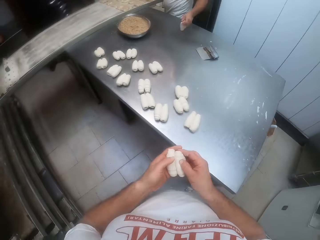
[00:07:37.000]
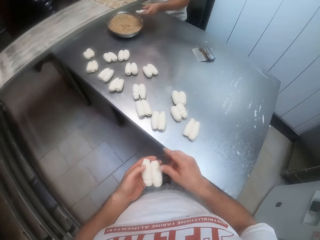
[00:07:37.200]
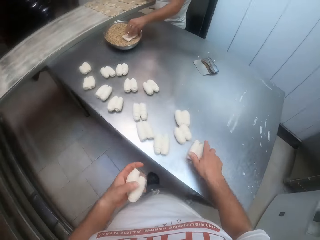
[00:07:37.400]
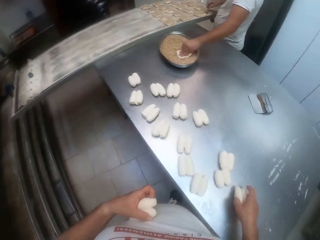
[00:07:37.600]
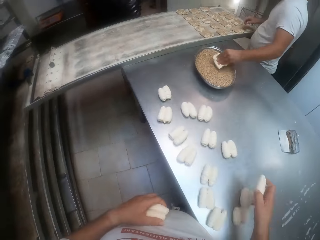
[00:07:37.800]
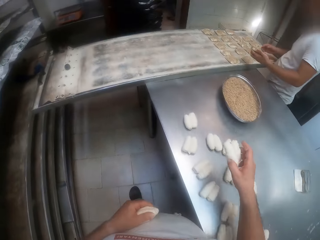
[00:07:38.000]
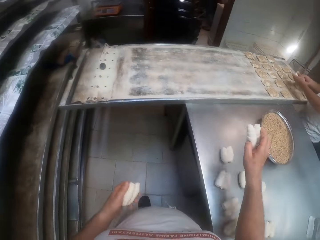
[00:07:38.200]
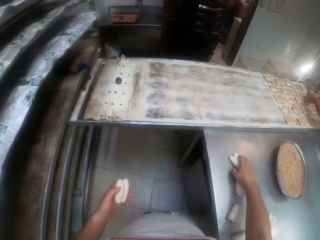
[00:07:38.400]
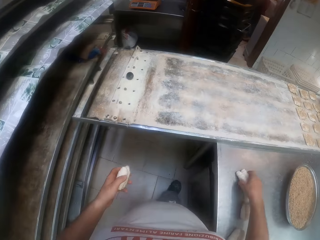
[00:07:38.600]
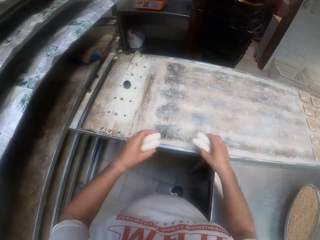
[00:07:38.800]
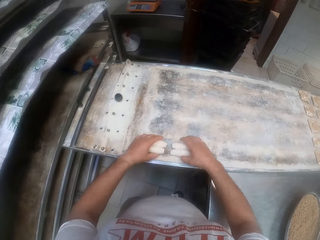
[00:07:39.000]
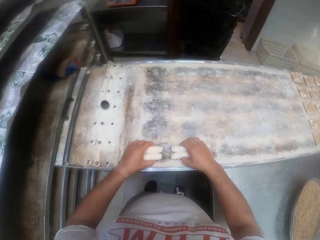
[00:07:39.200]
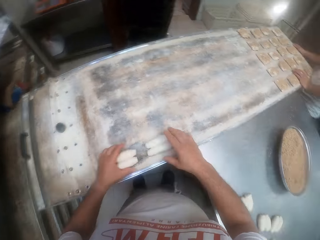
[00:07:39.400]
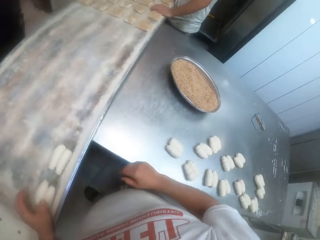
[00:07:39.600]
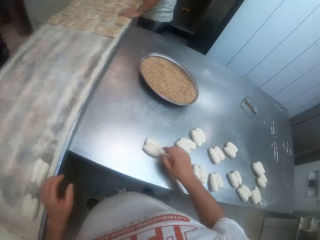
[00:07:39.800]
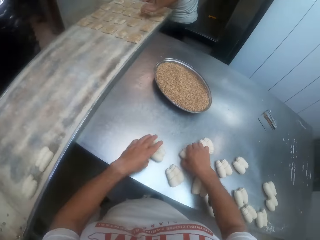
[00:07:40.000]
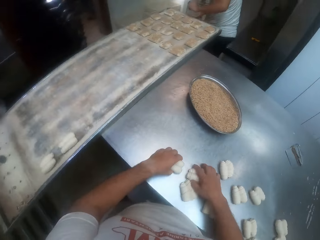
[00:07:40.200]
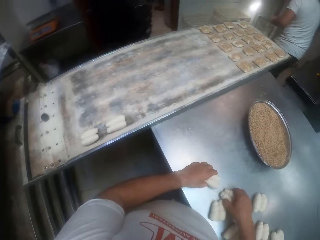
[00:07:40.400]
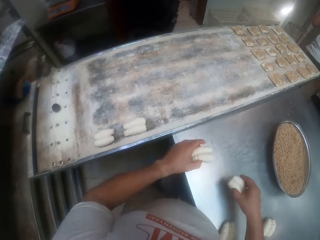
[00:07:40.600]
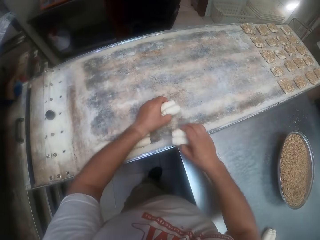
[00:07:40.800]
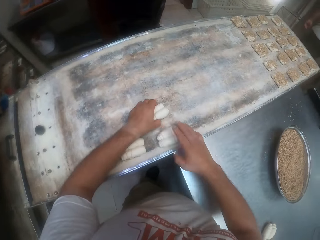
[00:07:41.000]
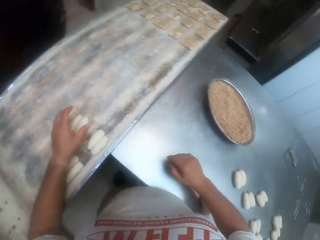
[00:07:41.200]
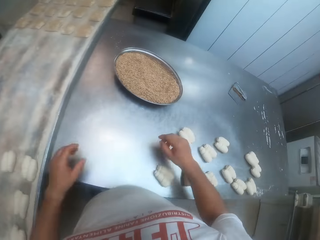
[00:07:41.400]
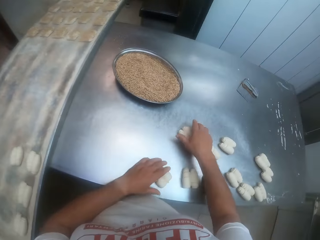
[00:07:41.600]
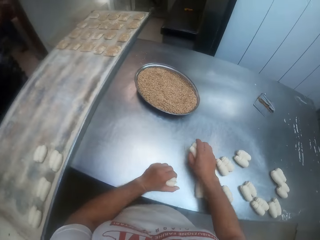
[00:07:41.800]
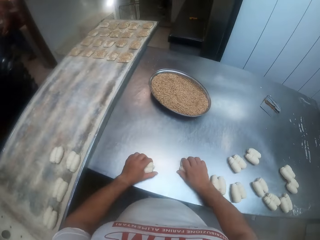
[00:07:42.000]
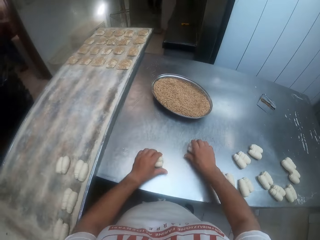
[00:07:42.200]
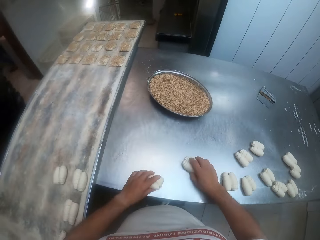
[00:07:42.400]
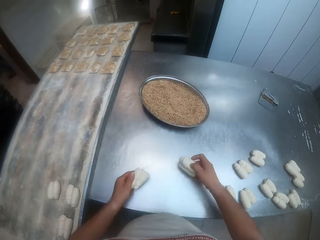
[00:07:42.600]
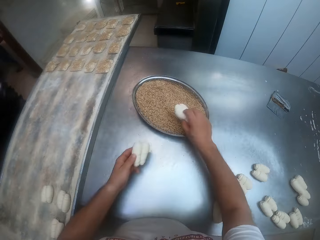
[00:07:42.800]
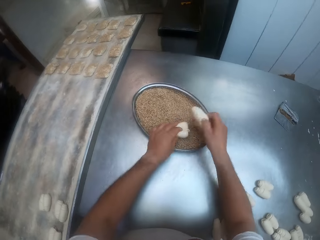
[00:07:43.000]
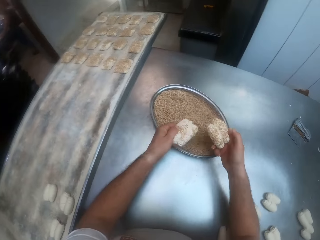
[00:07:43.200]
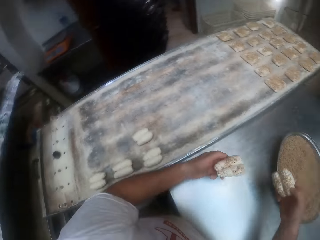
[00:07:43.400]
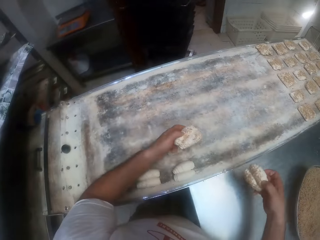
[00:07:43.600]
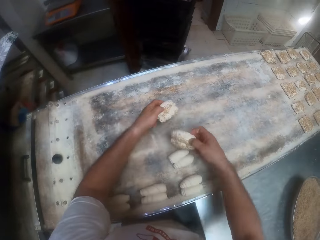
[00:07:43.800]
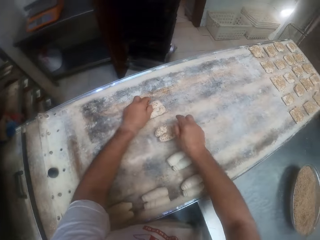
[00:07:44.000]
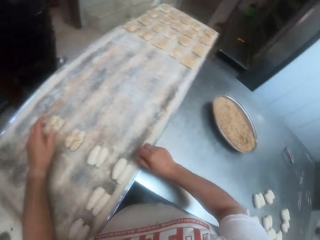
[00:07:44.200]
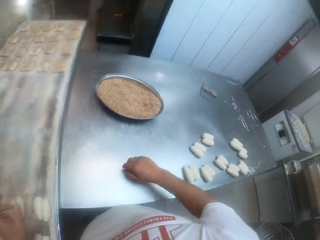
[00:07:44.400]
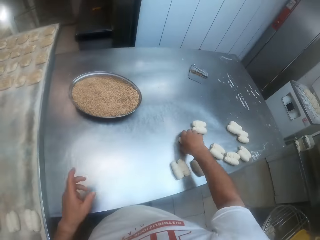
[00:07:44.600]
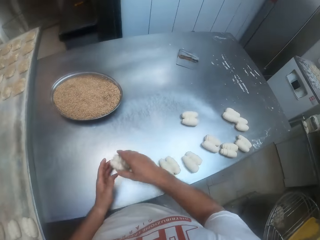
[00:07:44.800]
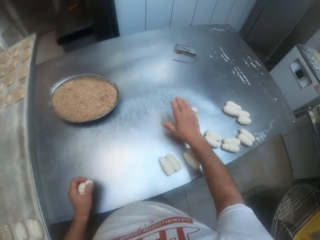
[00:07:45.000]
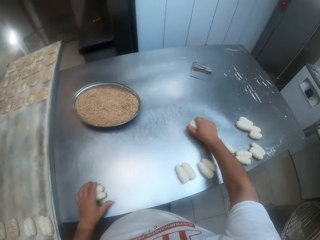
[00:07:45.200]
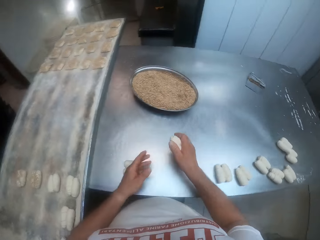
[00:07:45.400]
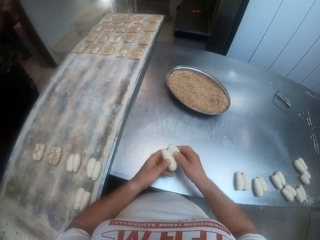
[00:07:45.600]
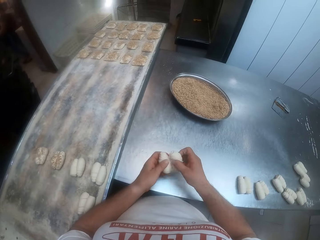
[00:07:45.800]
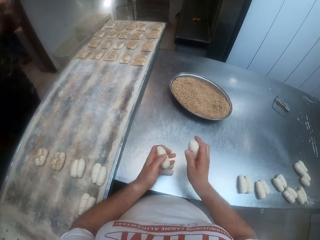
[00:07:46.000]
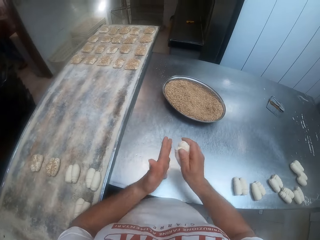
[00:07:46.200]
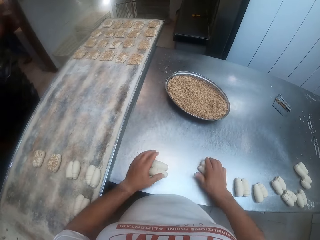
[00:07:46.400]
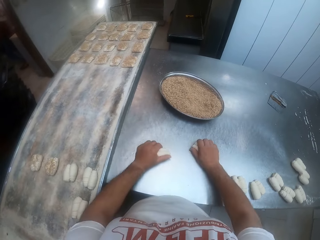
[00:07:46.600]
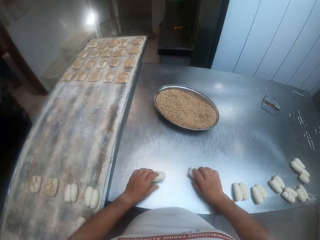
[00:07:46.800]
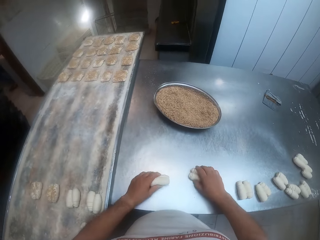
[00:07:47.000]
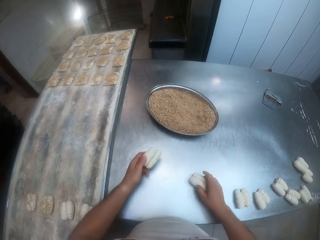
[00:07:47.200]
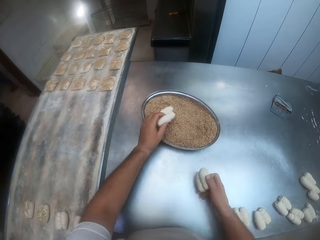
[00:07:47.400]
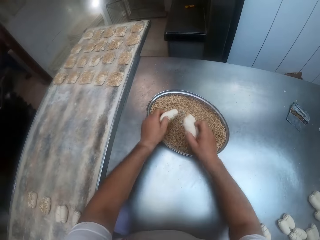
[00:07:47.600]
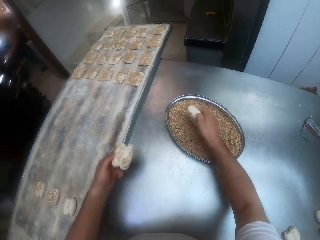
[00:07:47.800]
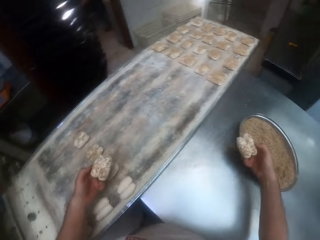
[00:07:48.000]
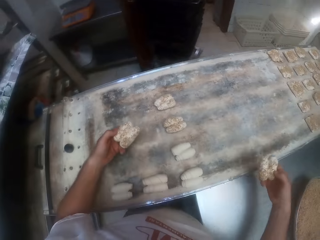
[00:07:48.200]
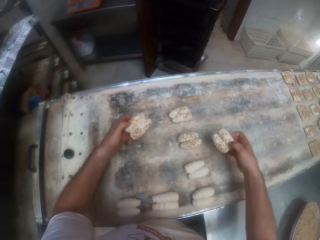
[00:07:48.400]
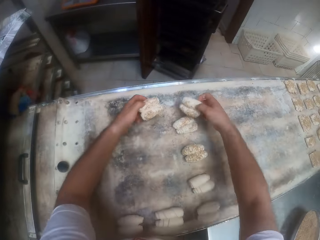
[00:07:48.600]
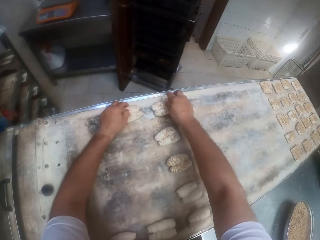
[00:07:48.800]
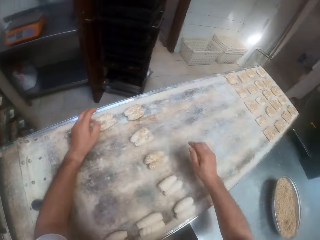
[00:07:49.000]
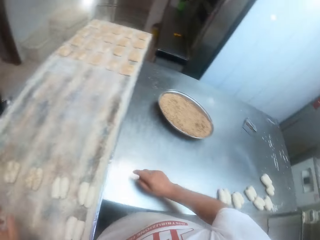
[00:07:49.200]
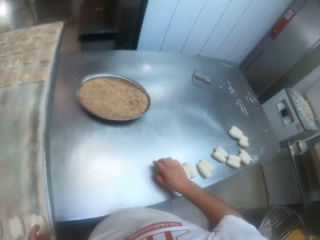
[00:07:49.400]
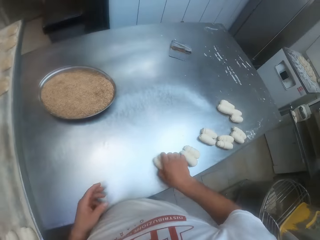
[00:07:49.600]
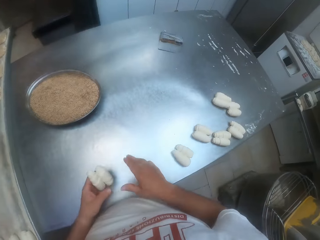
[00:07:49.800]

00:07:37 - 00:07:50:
The camera wearer holds the rolled doughs with his left hand. He picks the rolled doughs from the rolling table with his right hand. He taps the rolled doughs in his right hand on the rolling table. He places the rolled doughs on the baking sheet or board with both hands. He moves the rolled doughs from the rolling table to the baking sheet with both hands. He picks the dough from the table. He places the dough on the board. He picks the rolled doughs from the rolling table with both hands. He rolls the rolled doughs on the rolling table with both hands. He dips the rolled doughs into a bowl of brown sugar with both hands. He places the rolled doughs on the baking sheet with both hands. He picks the rolled dough on the rolling table with his right hand. He passes the rolled dough from his right hand to his left hand. He picks the rolled dough on the rolling table with his right hand. He drops the rolled dough on the rolling table with his left hand. He passes the rolled dough from his right hand to his left hand. He separates the rolled dough with both hands. He holds the rolled dough with his right hand. He rolls the rolled doughs on the rolling table with both hands. He dips the rolled doughs into the bowl of brown sugar with both hands. He places the rolled doughs on the baking sheet with both hands.

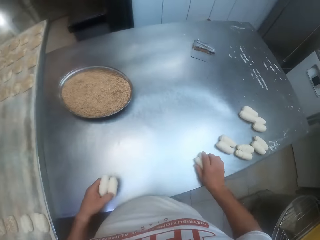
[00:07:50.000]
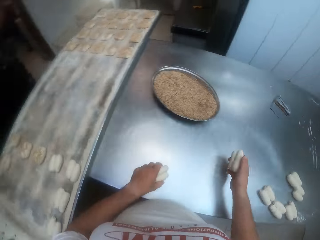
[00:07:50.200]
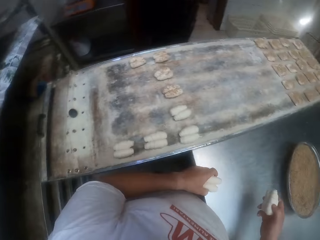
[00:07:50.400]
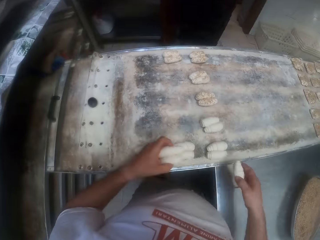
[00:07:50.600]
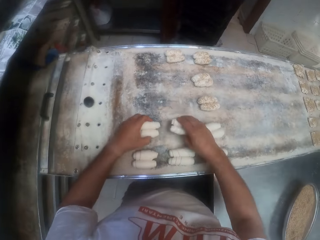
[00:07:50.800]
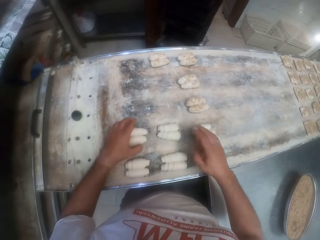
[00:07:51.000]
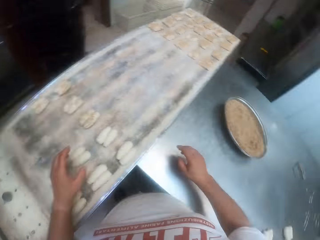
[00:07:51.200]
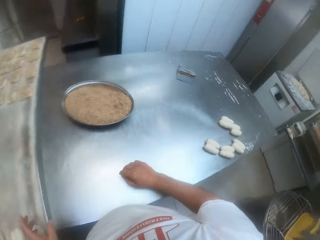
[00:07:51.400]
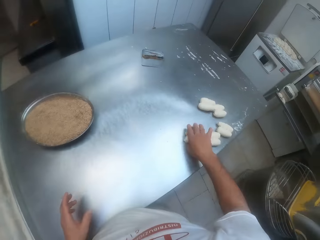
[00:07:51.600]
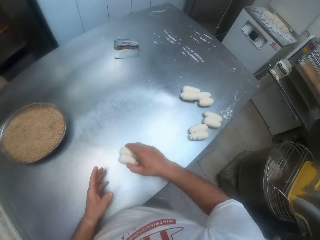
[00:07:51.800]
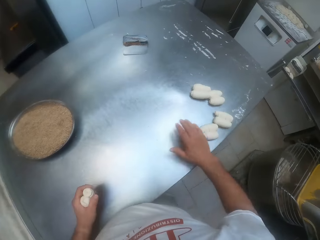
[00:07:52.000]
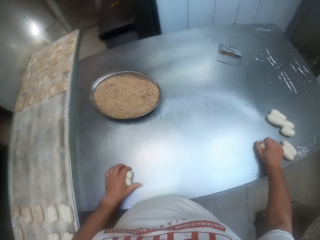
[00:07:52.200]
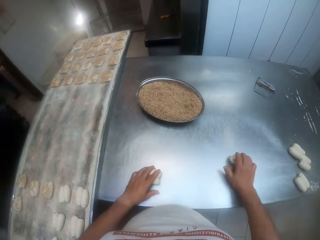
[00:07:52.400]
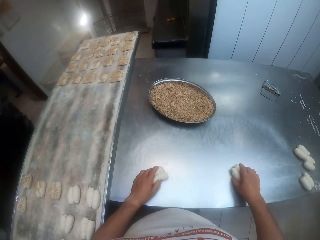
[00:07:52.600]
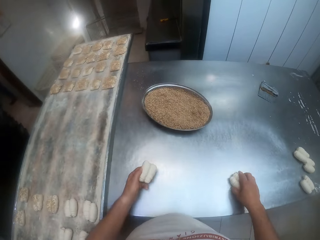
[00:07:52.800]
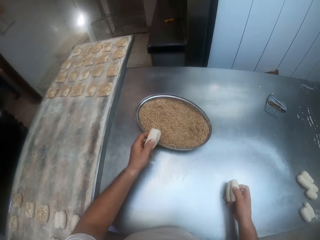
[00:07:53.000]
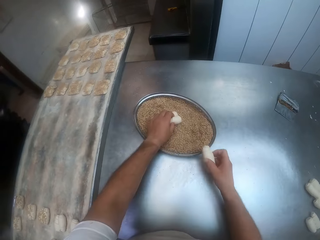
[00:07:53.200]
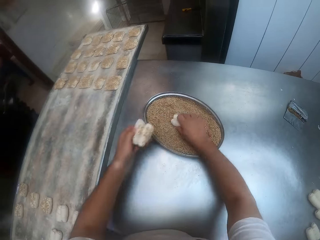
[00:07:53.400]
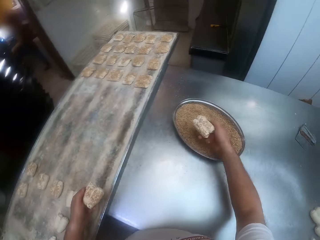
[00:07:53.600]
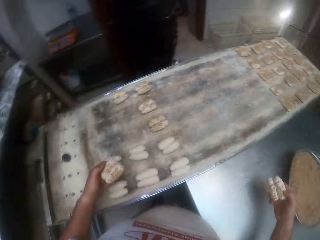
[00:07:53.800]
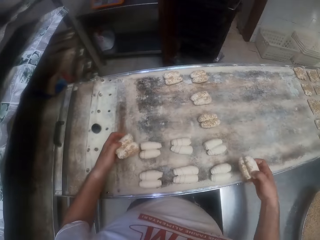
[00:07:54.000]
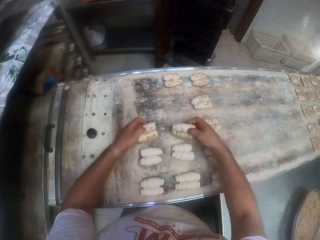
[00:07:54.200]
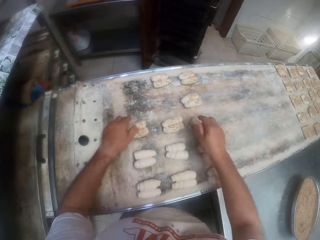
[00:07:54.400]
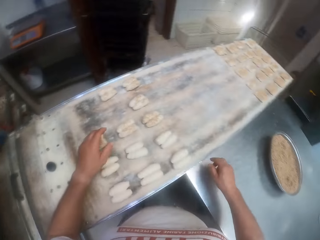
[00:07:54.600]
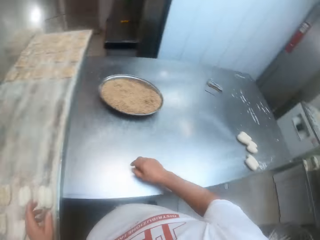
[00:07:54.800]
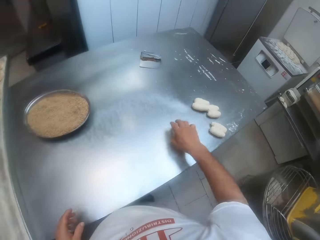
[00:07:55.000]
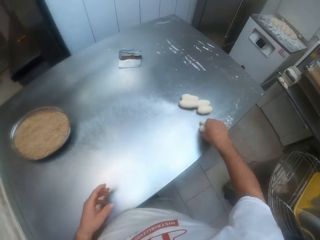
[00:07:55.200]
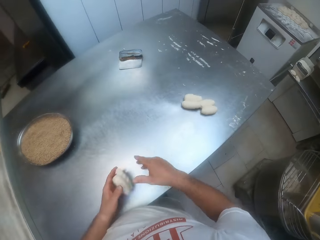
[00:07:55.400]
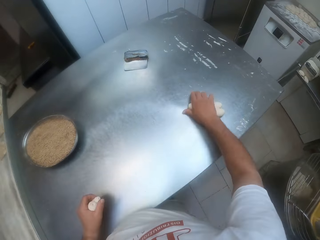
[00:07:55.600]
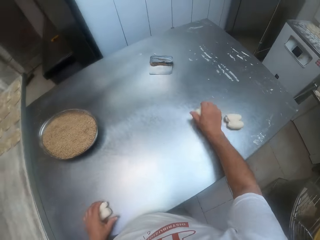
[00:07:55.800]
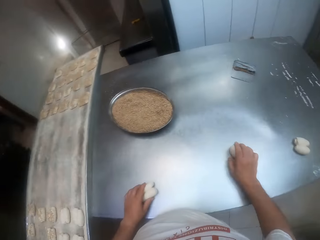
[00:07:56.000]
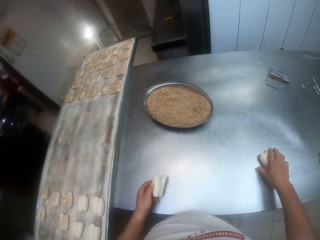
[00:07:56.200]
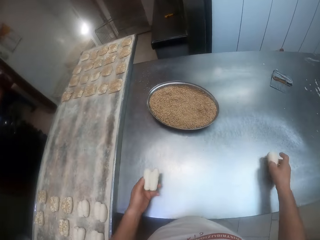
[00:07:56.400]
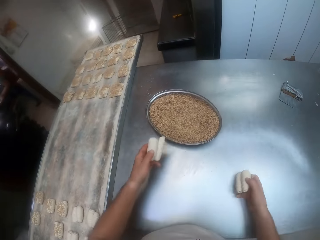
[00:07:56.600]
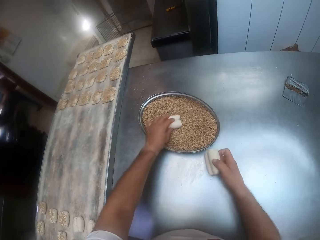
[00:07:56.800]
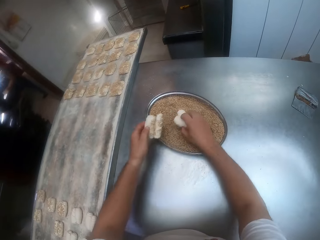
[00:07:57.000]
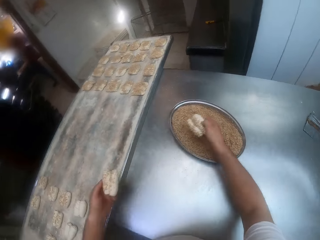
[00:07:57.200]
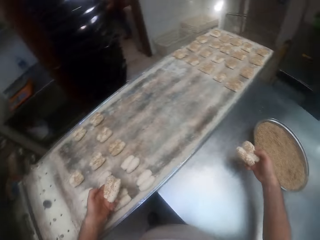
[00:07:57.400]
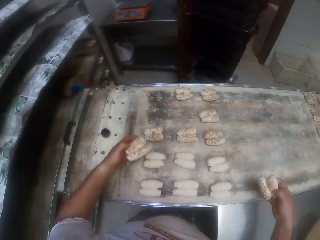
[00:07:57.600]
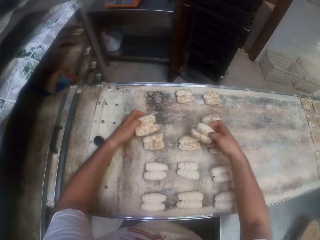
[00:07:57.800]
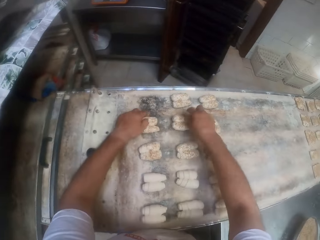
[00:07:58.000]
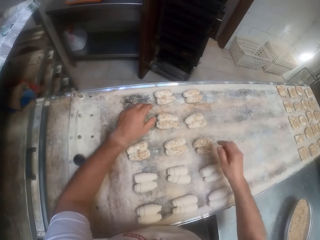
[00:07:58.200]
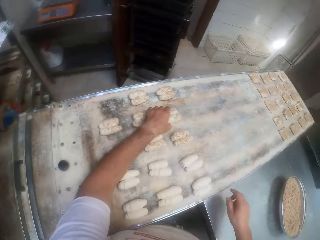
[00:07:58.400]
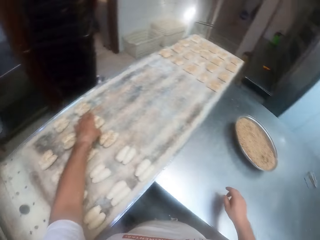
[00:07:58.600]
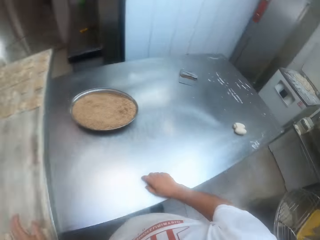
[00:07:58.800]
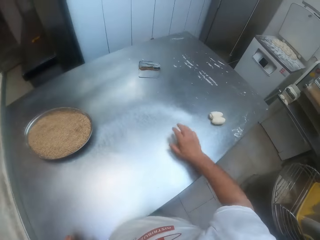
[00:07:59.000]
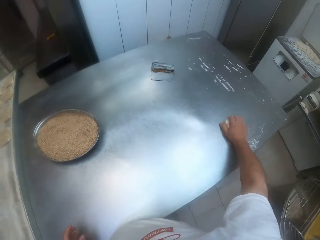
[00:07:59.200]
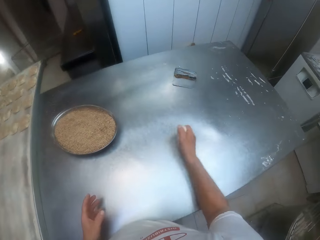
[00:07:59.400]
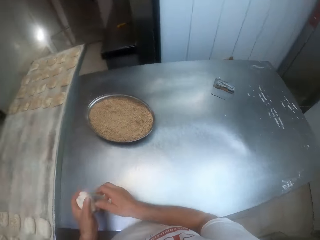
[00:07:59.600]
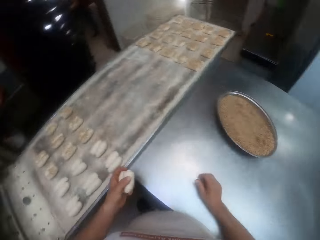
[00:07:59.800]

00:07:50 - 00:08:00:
The camera wearer picks the rolled dough on the rolling table with his right hand. He passes the rolled dough from his right hand to his left hand. He picks the rolled dough on the rolling table with his right hand. He places the rolled doughs on the baking sheet with both hands. He picks the rolled dough on the rolling table with his right hand. He passes the rolled dough from his right hand to his left hand. He picks the rolled dough on the rolling table with his right hand. He rolls the rolled doughs on the rolling table with both hands. He dips the rolled doughs into the bowl of brown sugar with both hands. He places the rolled doughs on the baking sheet with both hands. He picks the rolled dough on the rolling table with his right hand. He passes the rolled dough from his right hand to his left hand. He picks the rolled dough on the rolling table with his right hand. He dips the rolled doughs into the bowl of brown sugar with both hands. He places the dough in something. He places the rolled doughs on the baking sheet with both hands. He touches the rolled dough on the baking sheet with his left hand. He picks the rolled dough on the rolling table with his right hand.
